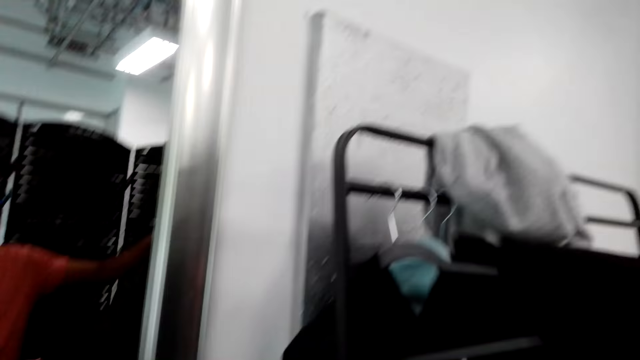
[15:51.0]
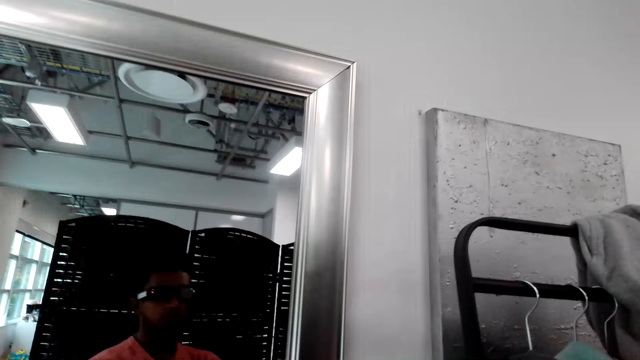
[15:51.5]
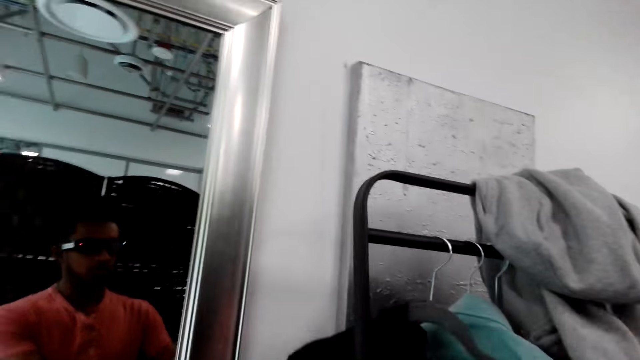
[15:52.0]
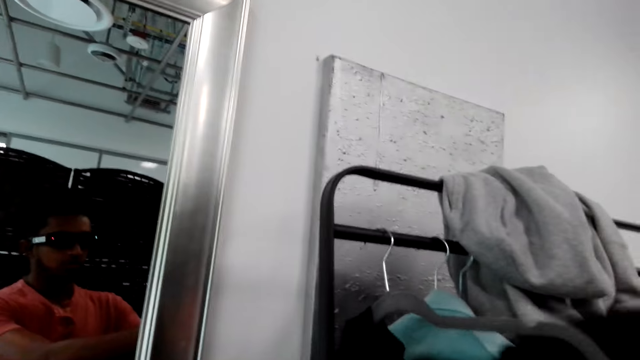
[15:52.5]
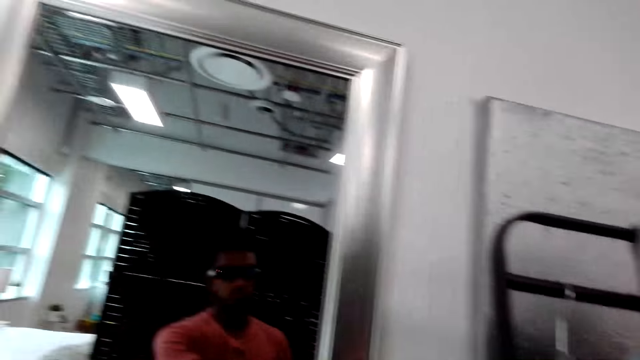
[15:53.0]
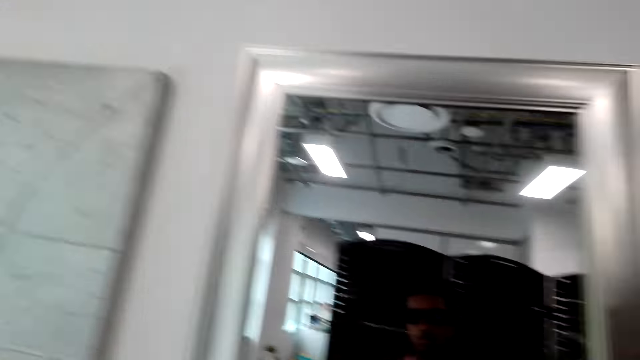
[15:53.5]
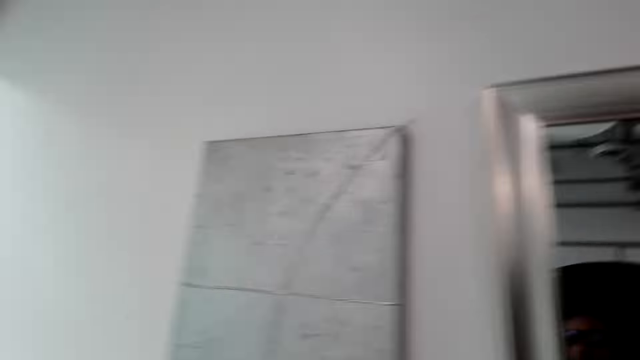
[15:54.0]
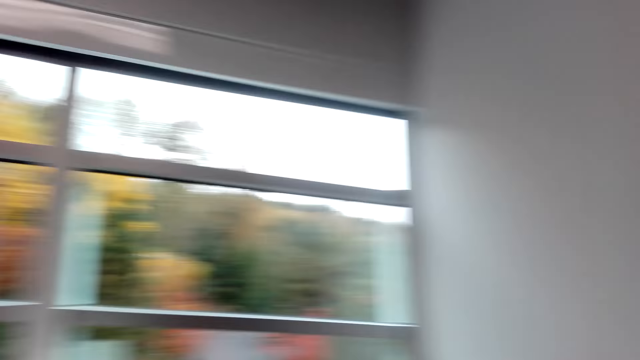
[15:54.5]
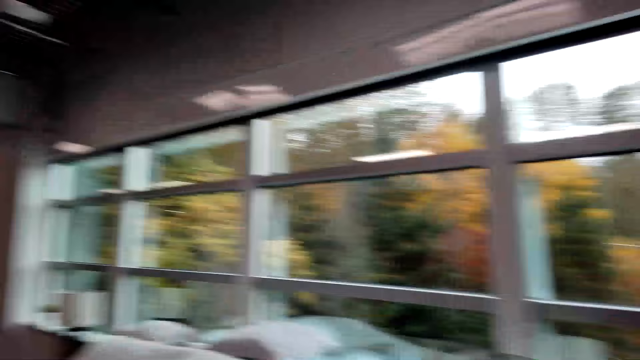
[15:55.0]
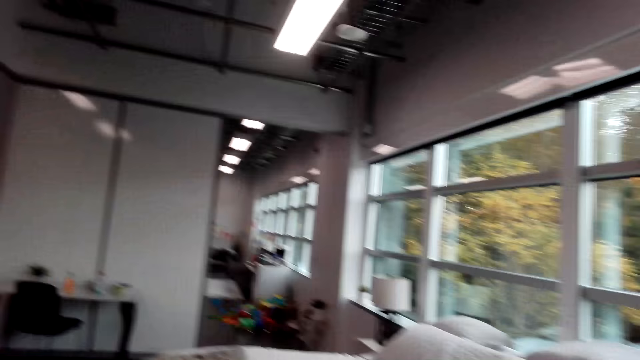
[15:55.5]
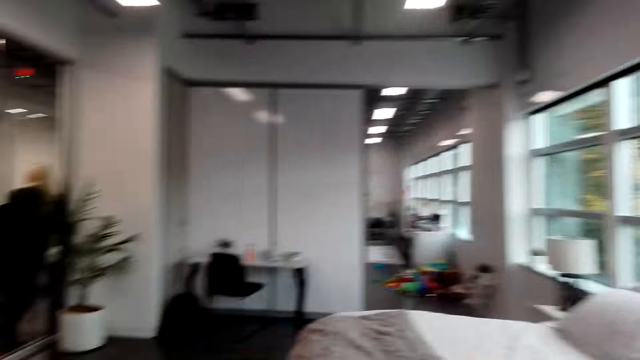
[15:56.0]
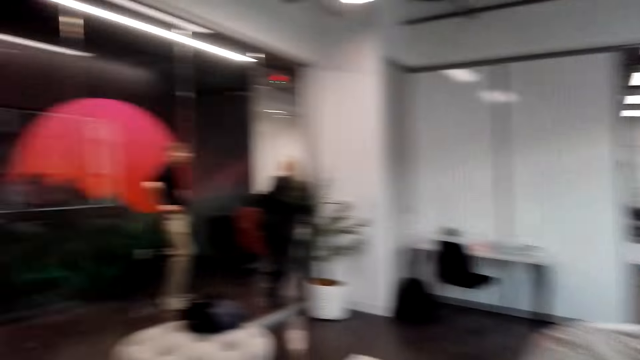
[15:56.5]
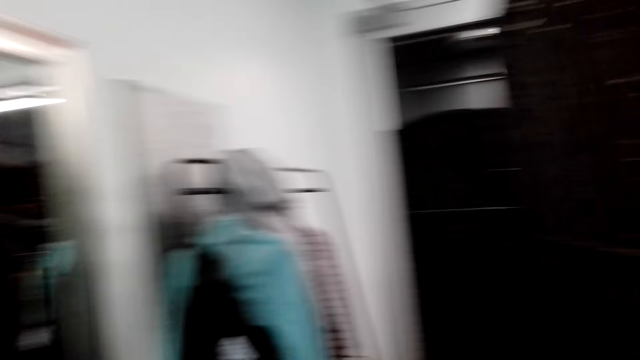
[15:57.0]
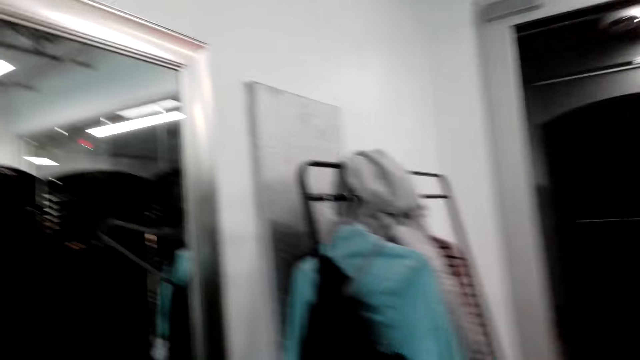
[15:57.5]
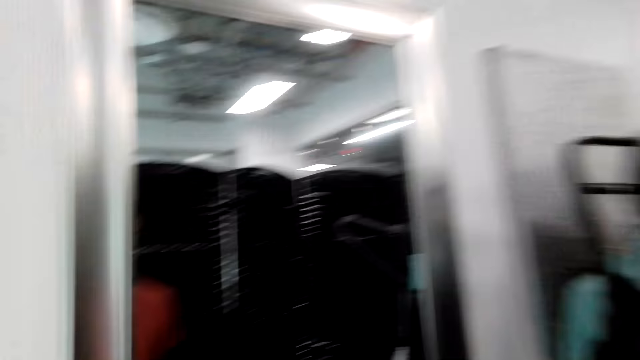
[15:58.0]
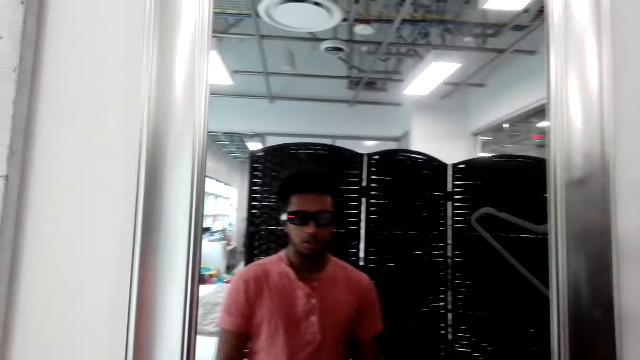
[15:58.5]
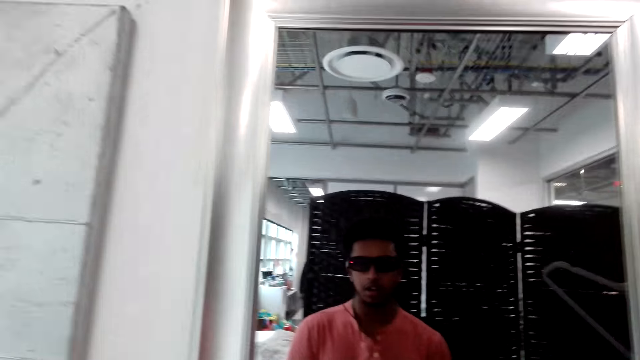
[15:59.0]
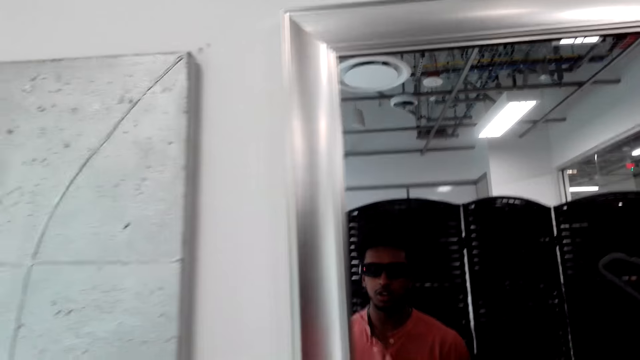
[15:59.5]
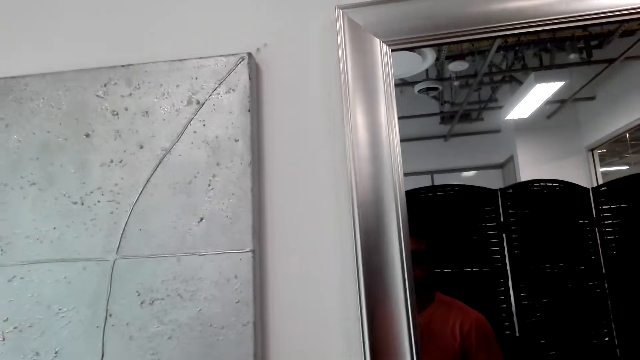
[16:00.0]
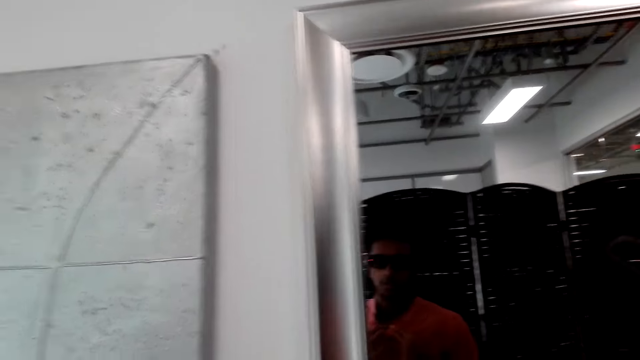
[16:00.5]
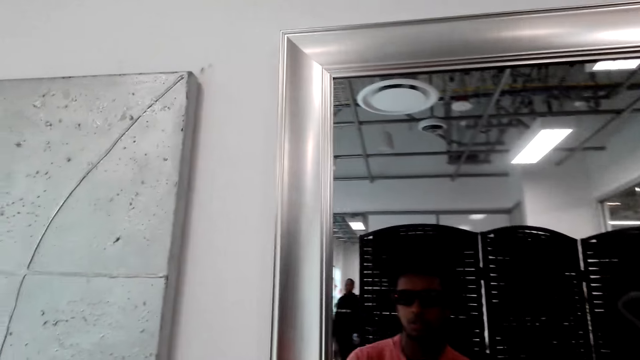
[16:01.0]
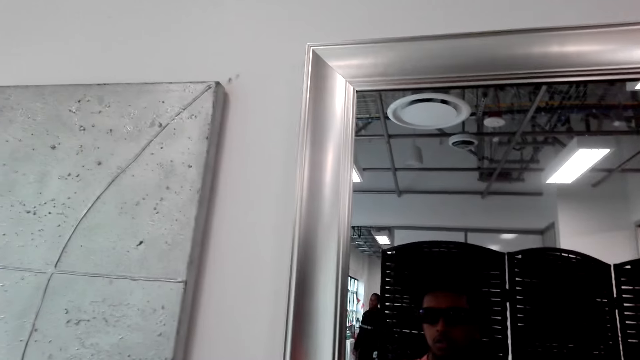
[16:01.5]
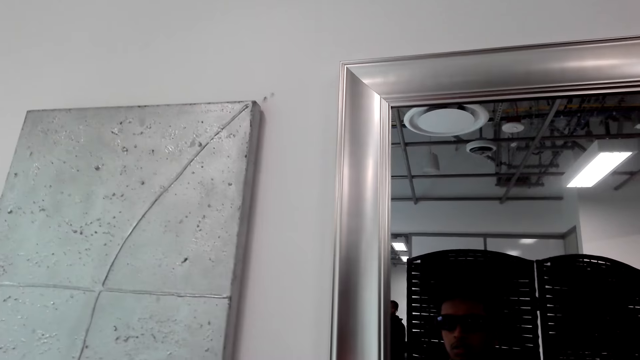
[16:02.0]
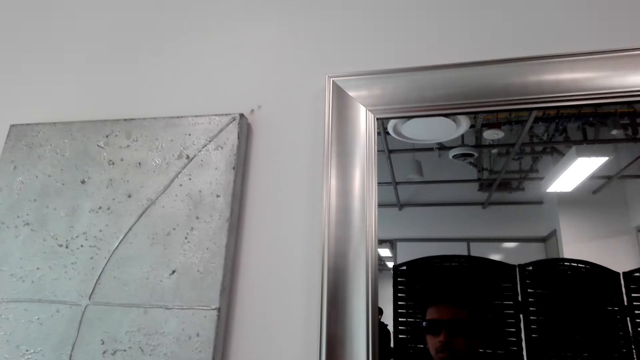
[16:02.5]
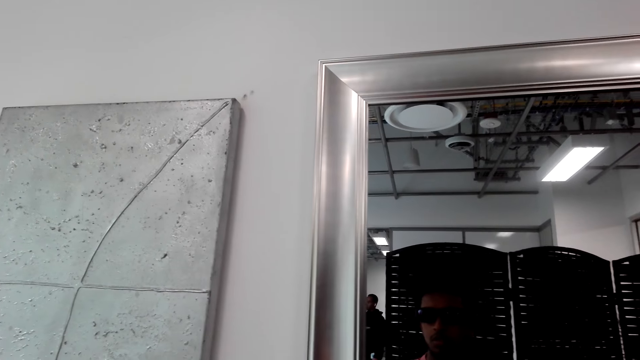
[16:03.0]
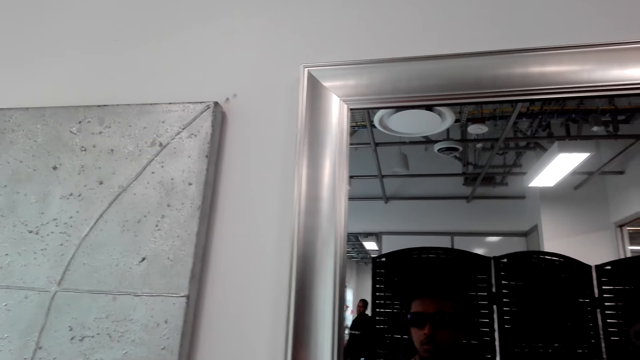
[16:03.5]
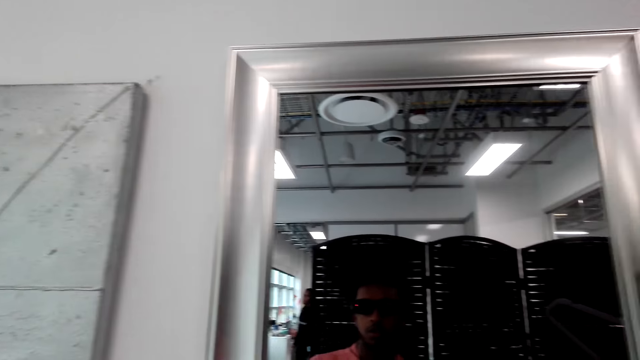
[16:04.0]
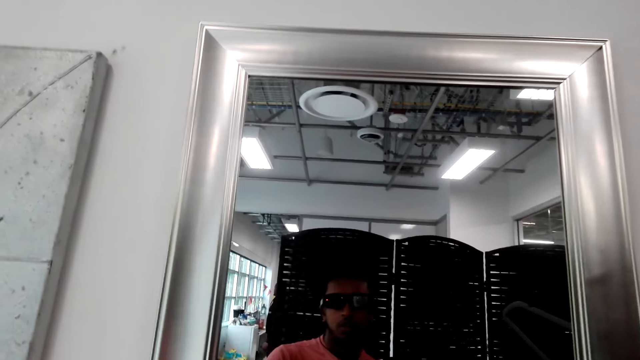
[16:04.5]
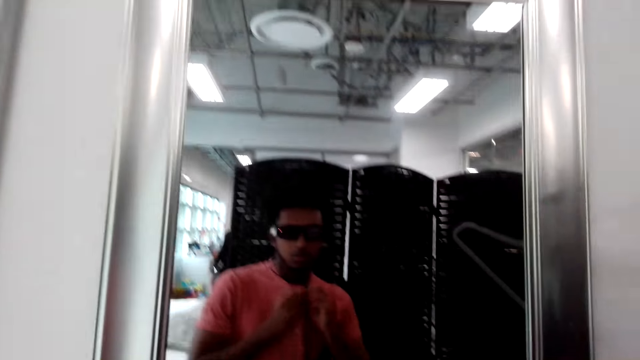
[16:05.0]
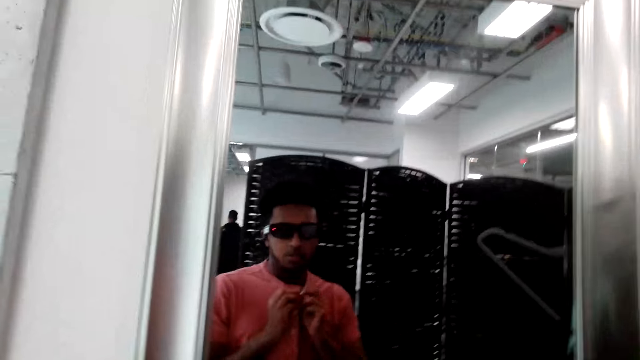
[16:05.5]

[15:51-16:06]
The camera wearer touches the clothes on the clothes hanger rack. They hang the jacket on the hanging closet. They look in the mirror. They look outside the window. They converse with a man. They look around. They look in the mirror. They speak. The man speaks to the camera wearer. The camera wearer looks in the mirror and speaks.

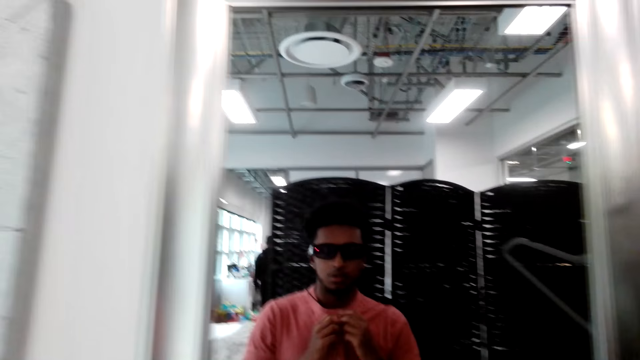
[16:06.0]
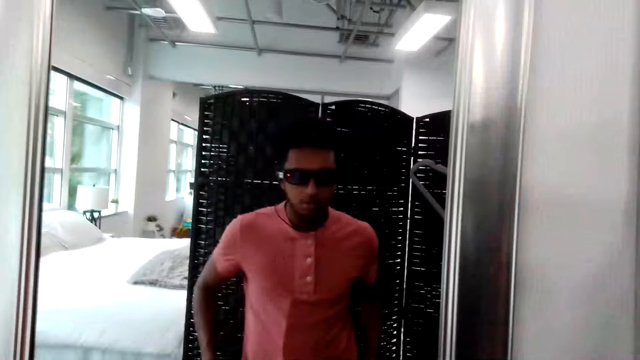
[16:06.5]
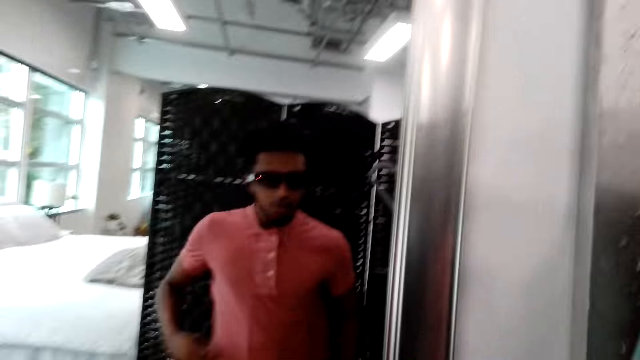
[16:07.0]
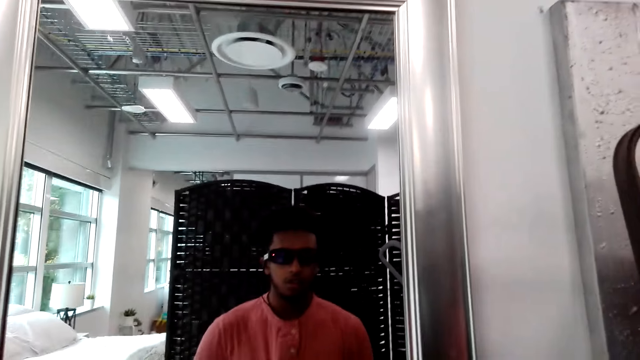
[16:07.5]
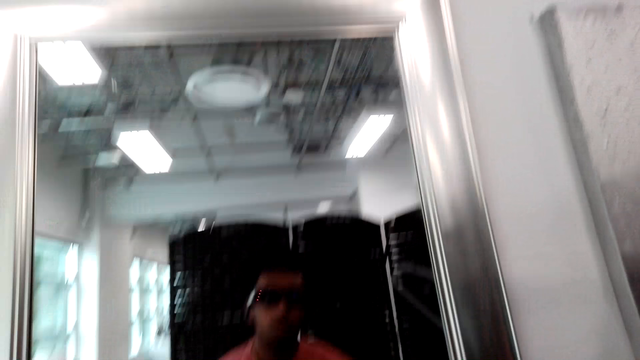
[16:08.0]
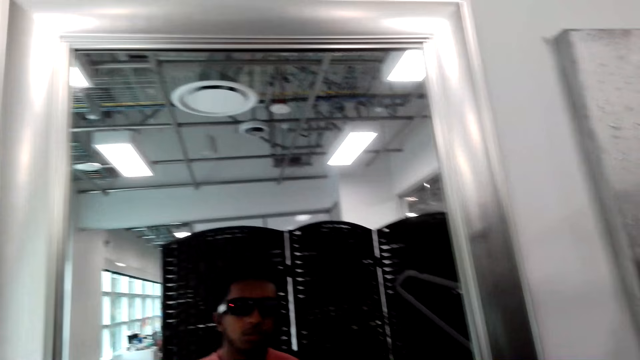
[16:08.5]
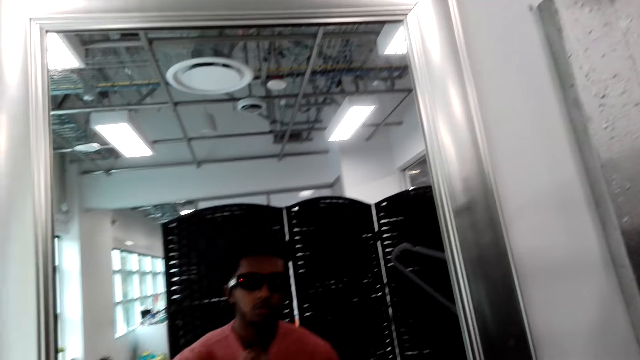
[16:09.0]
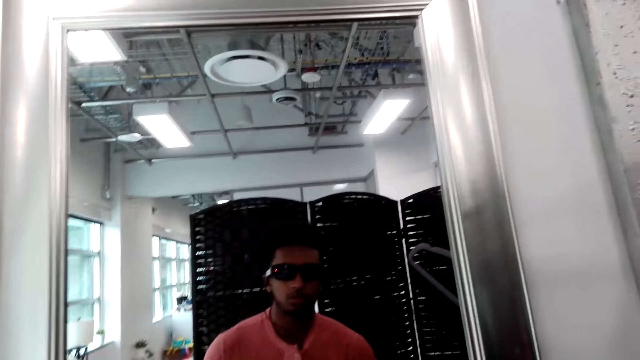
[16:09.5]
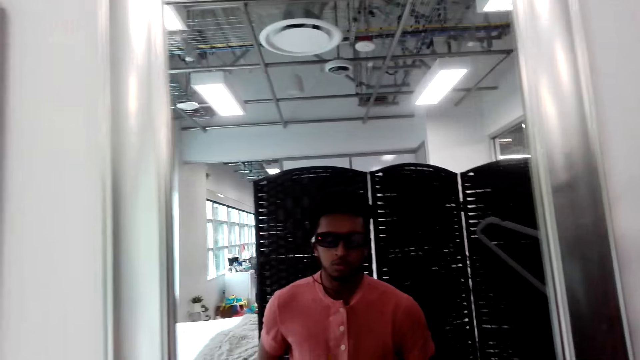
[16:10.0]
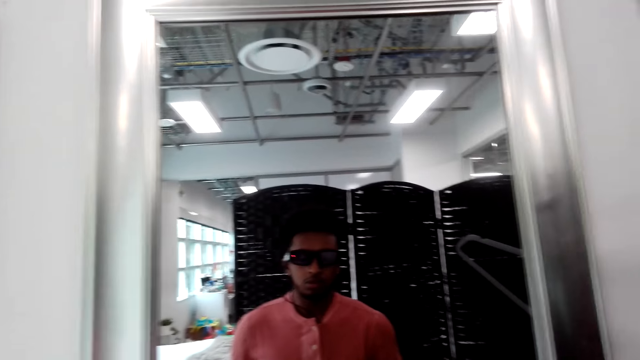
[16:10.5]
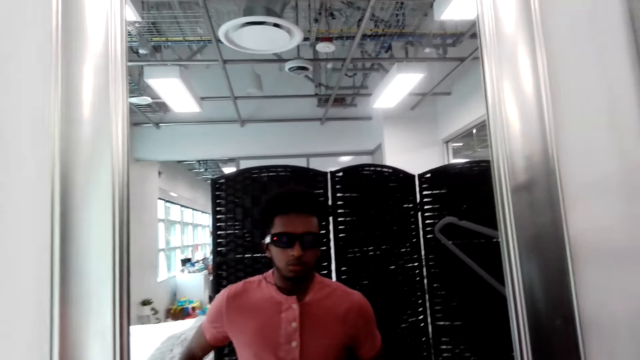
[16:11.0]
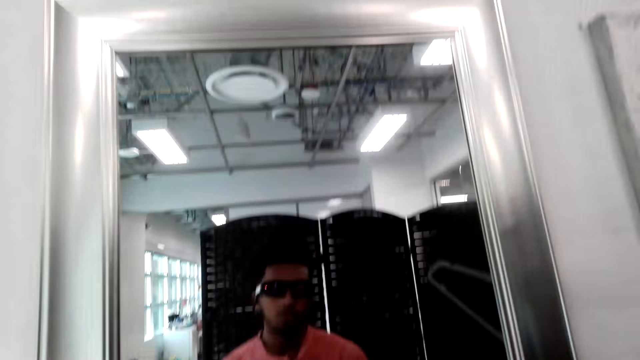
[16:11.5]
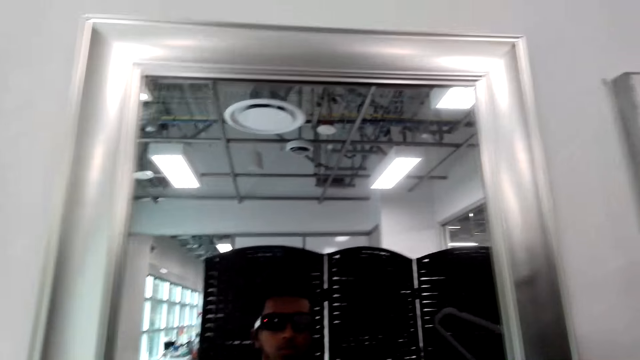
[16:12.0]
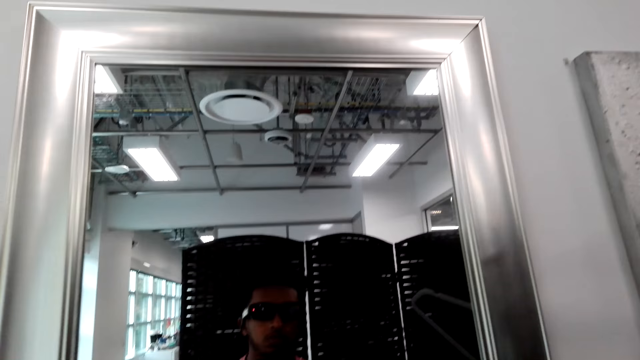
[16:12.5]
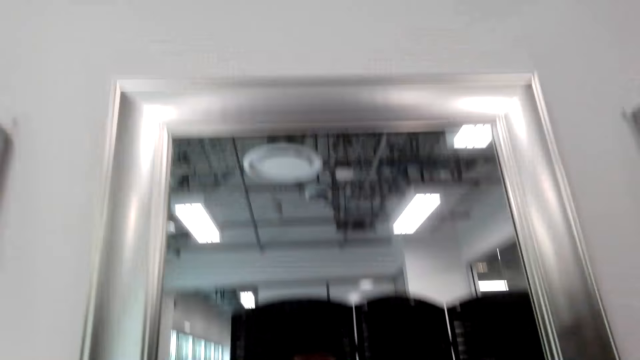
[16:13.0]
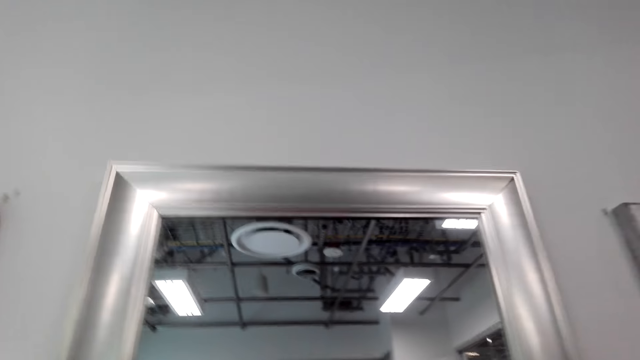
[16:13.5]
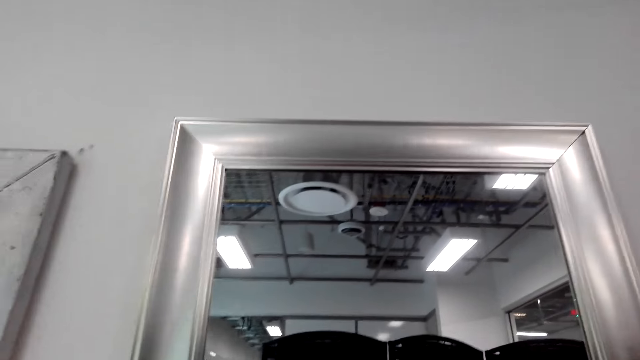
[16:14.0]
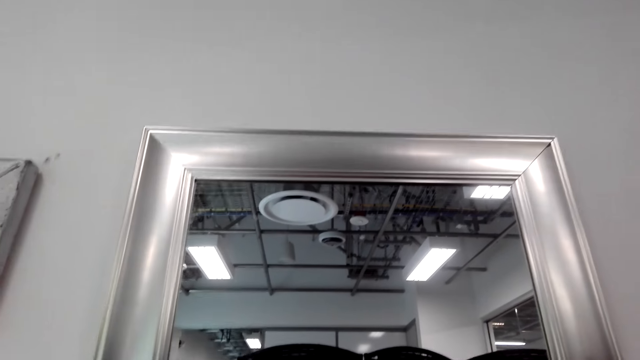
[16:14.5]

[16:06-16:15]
The camera wearer buttons up his shirt. He looks in the mirror. He adjusts the t-shirt. He clears his throat. He looks up.
